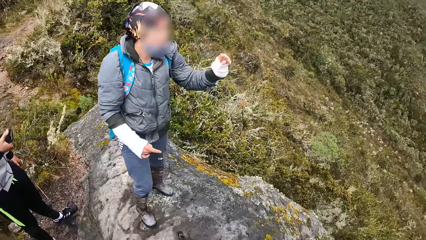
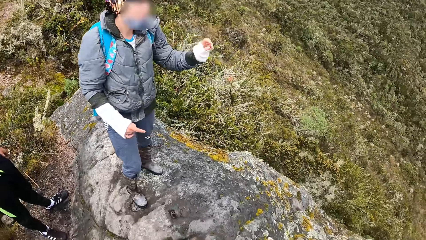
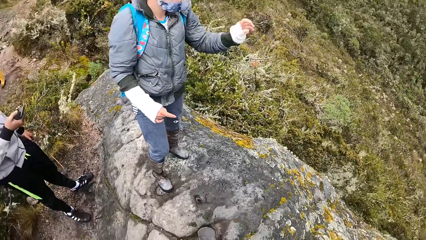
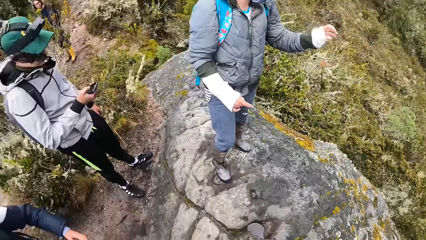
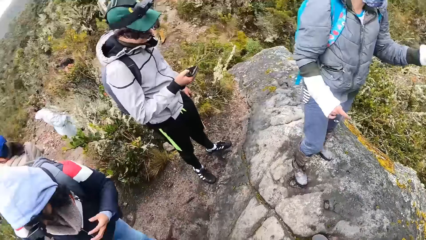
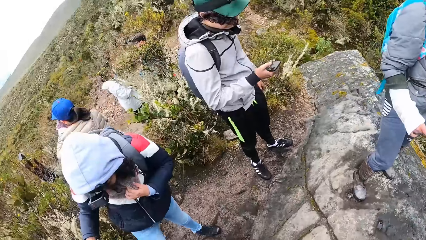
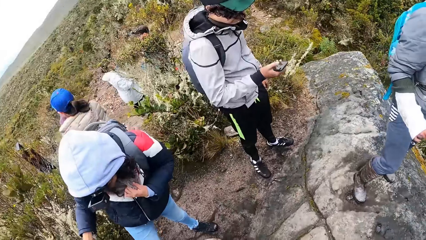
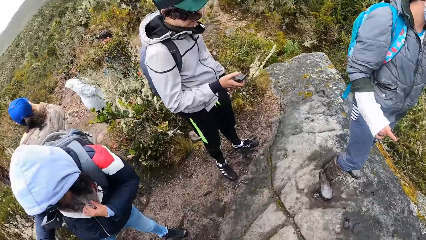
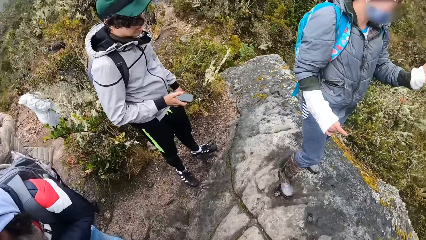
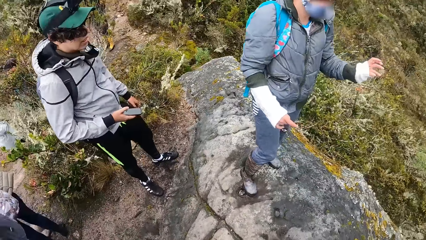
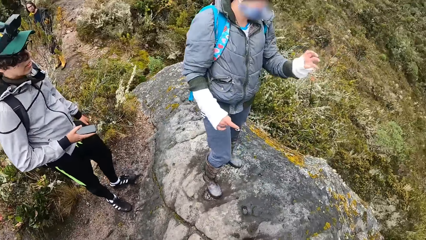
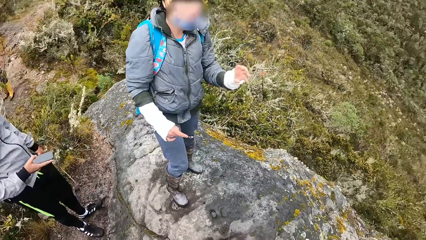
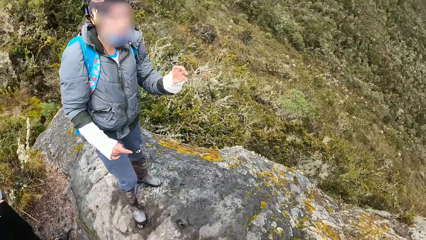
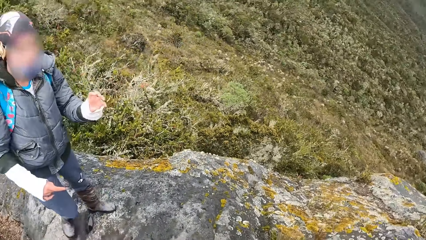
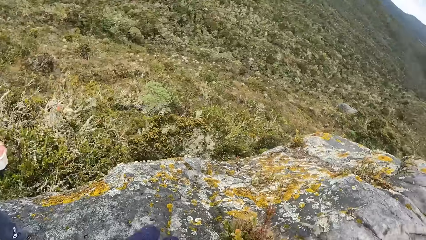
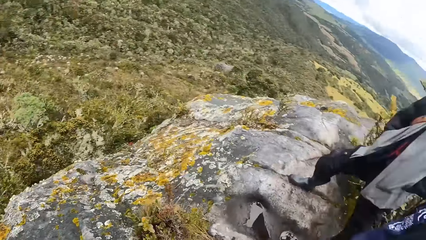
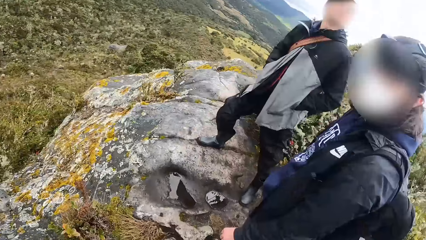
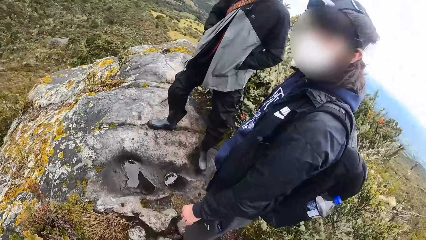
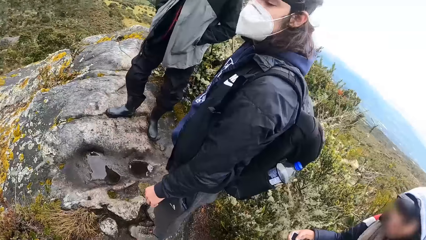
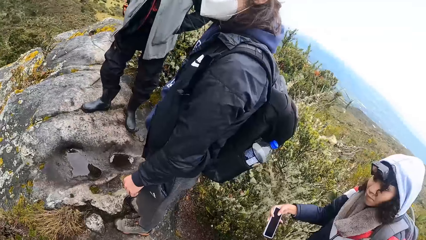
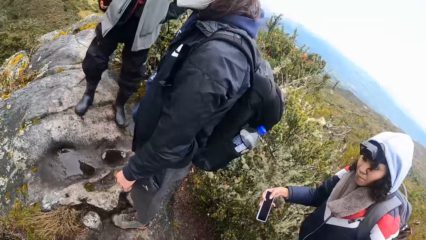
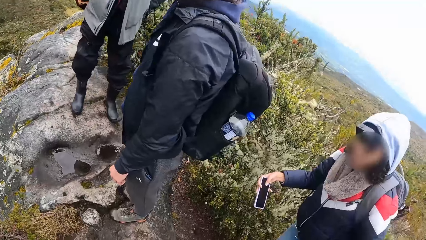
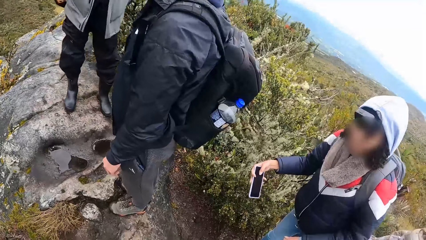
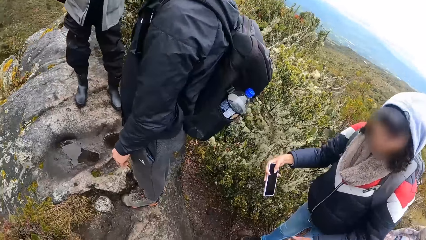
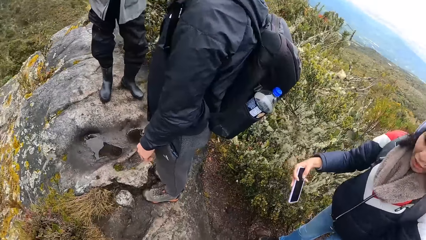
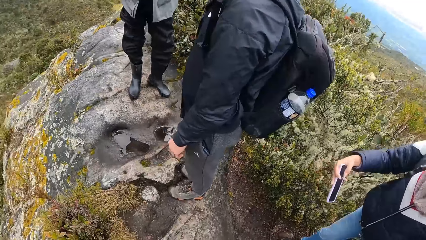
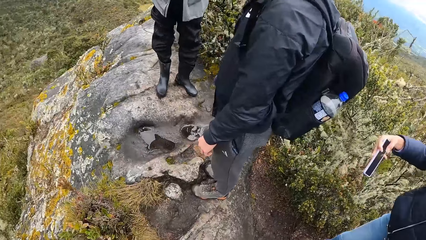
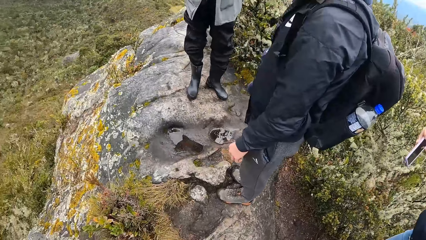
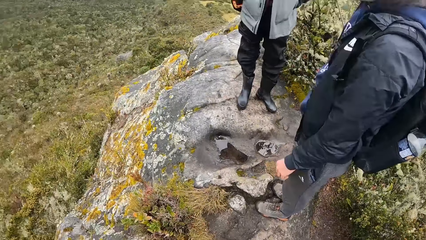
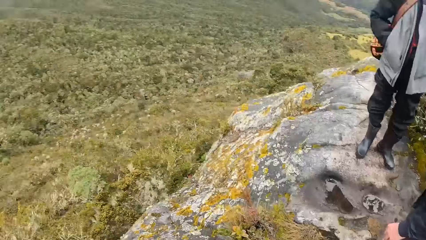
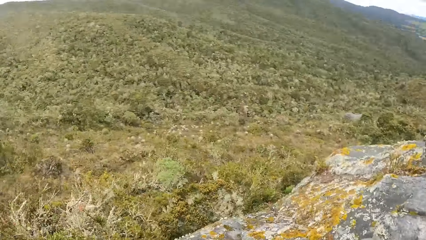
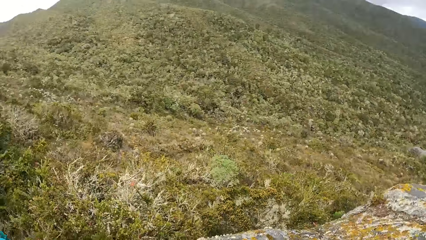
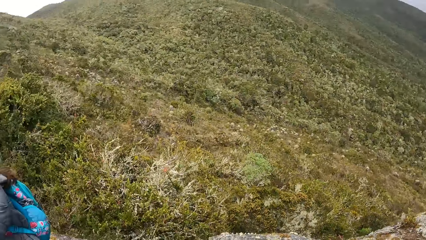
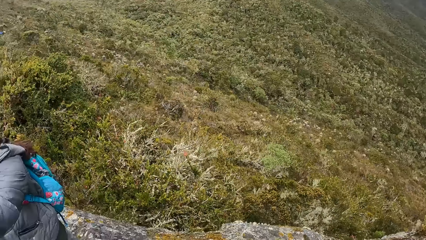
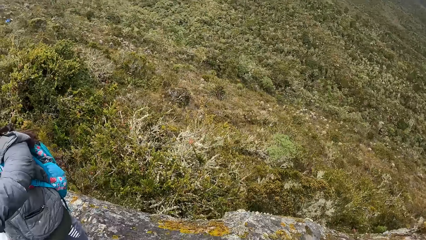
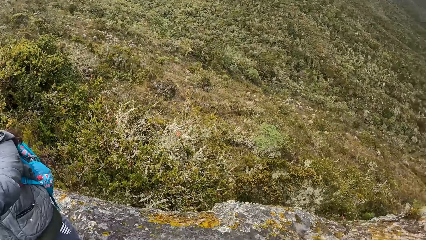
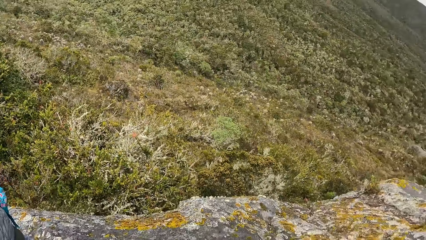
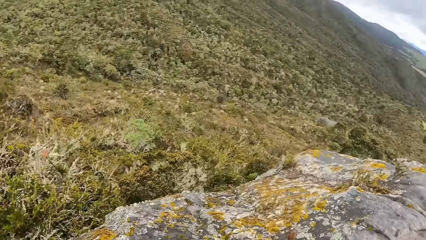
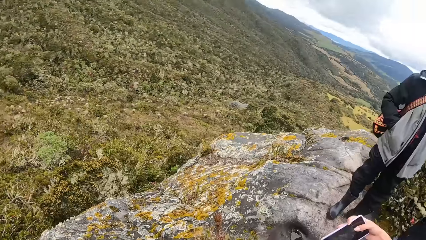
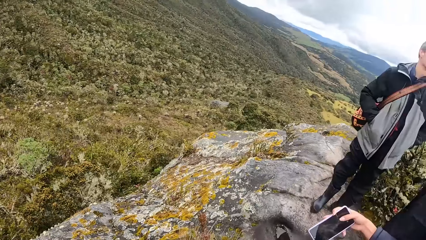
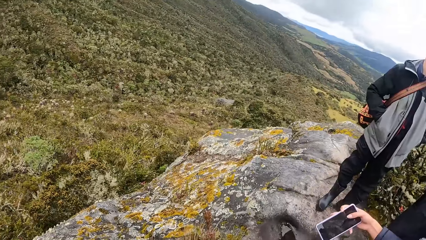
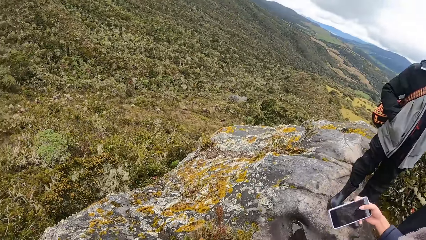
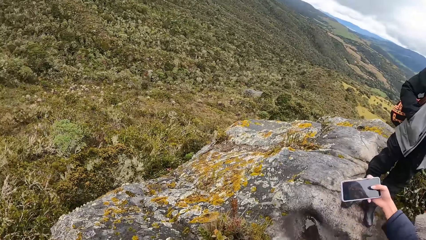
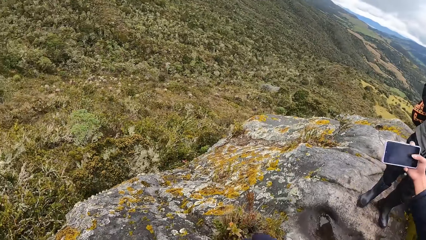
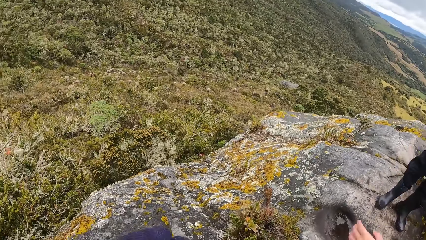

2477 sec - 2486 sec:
The camera wearer looks around the mountains.

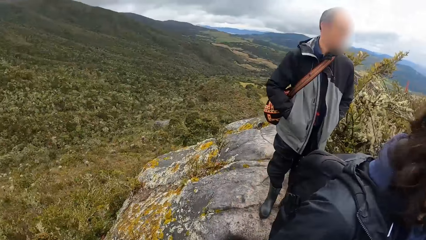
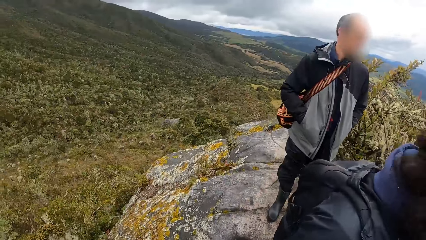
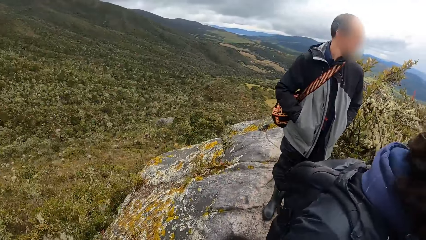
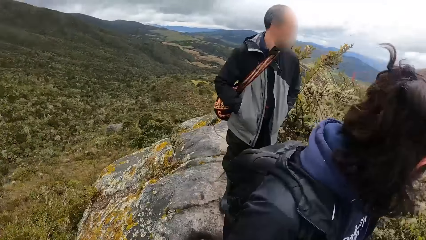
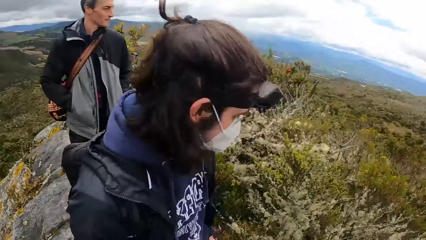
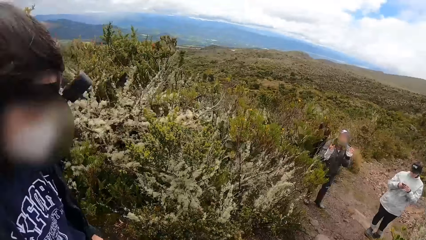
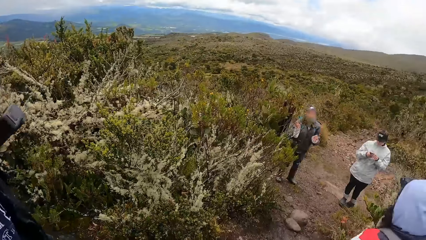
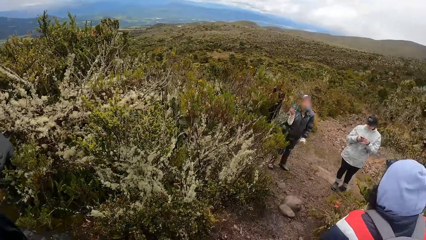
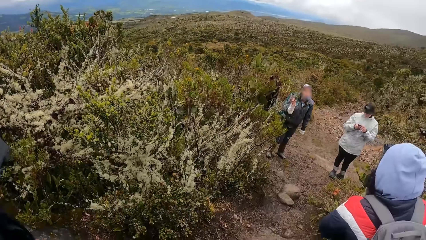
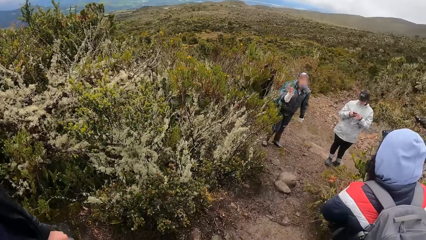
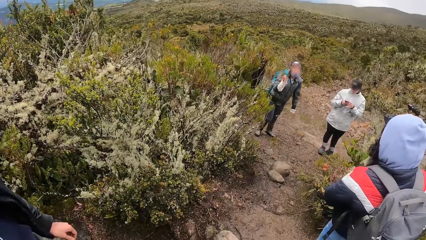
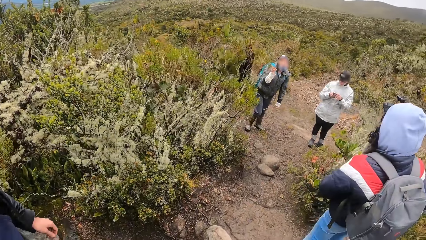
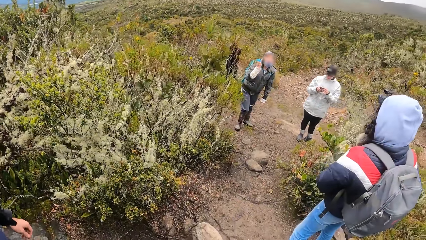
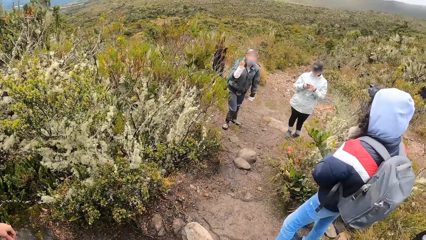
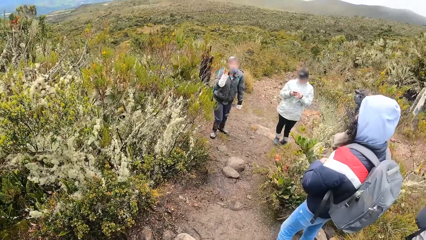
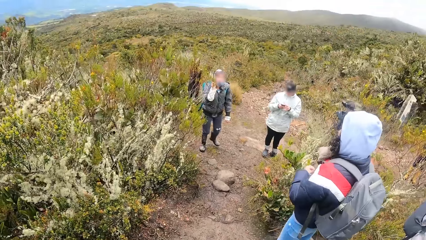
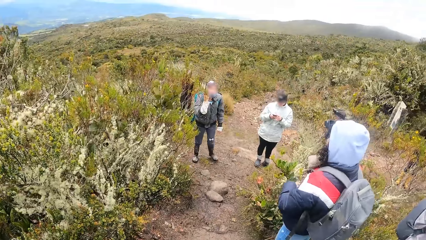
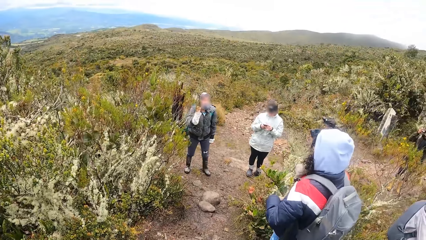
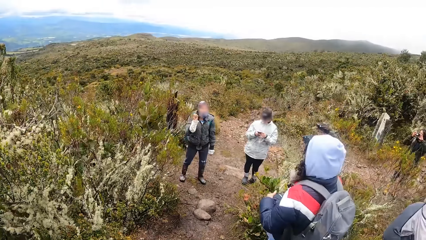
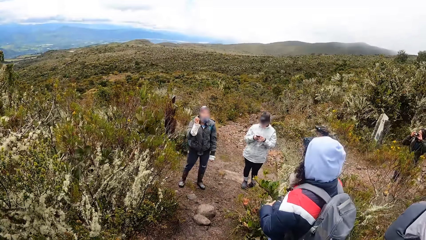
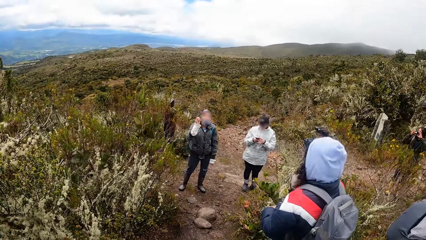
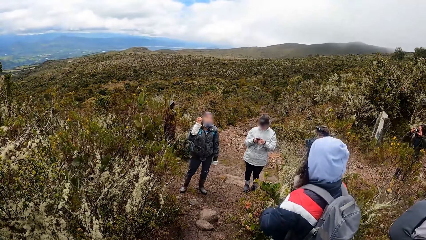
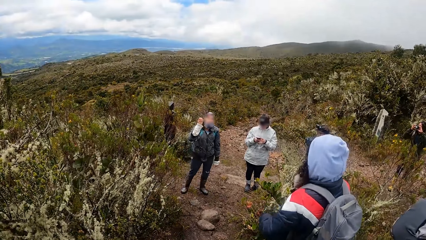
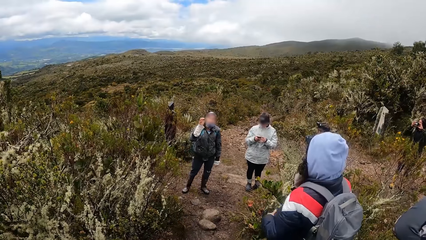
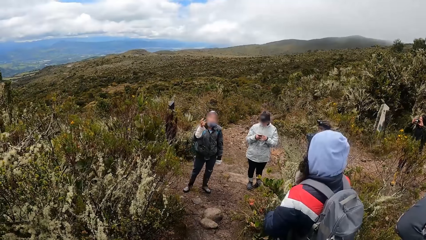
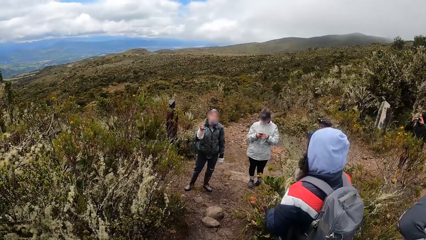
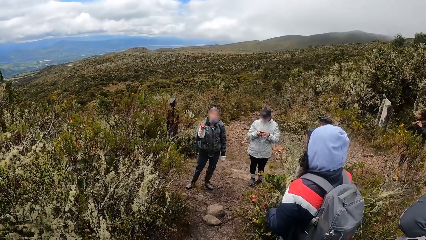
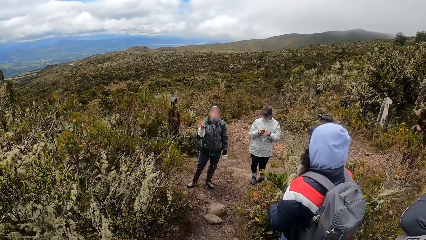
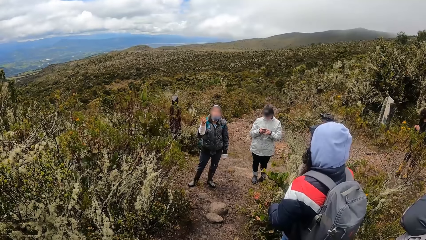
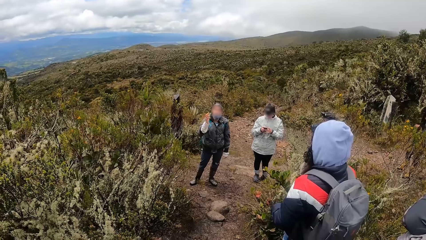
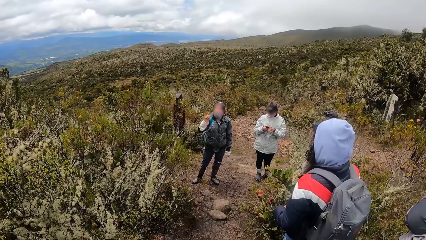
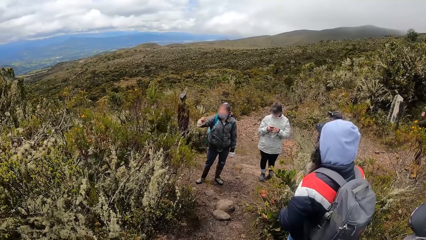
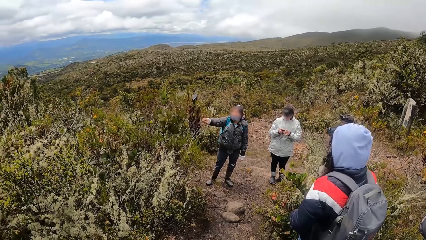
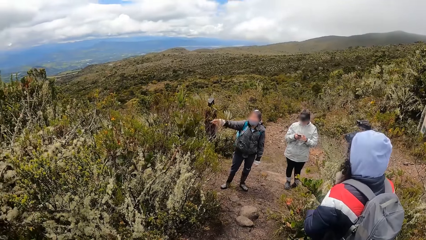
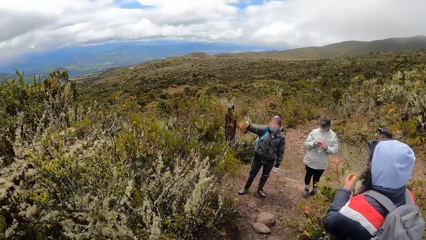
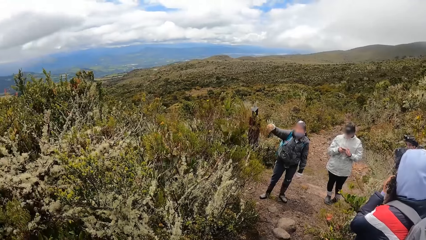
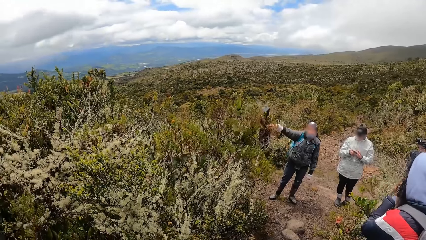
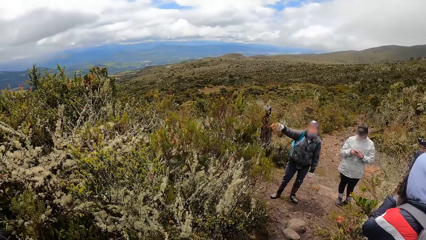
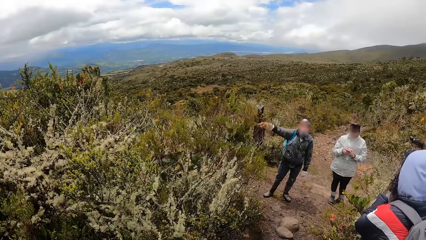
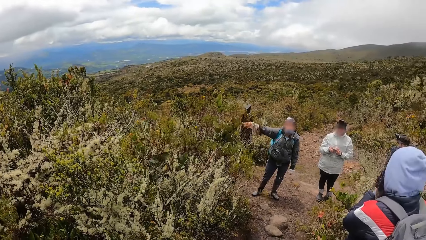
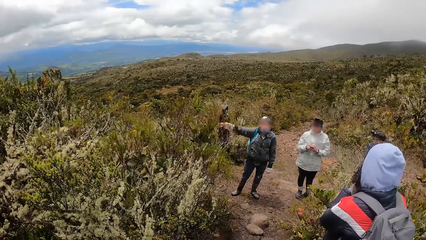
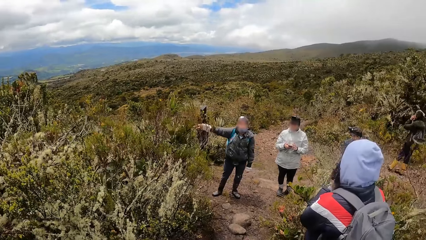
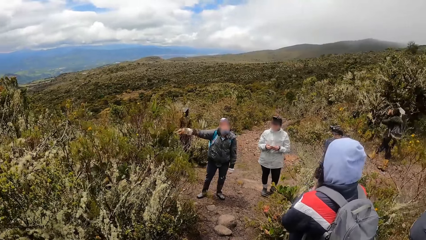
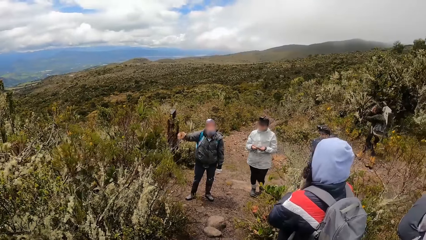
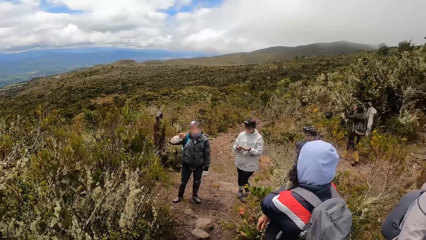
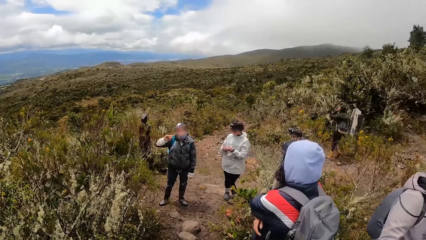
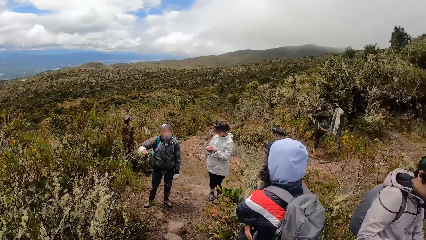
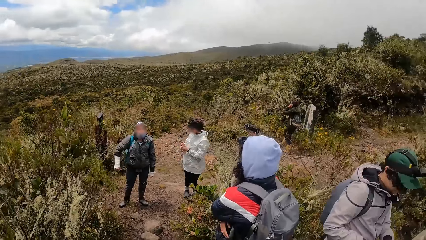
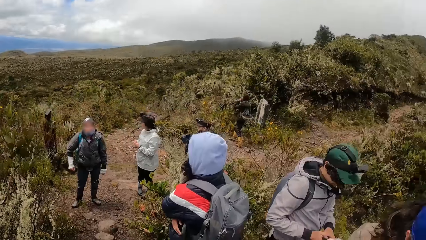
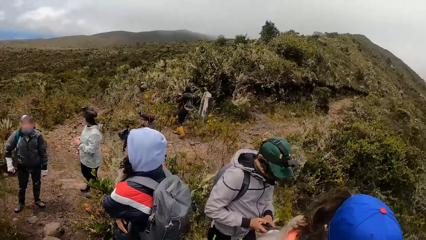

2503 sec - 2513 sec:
The man instructs the camera wearer and the group of people.
